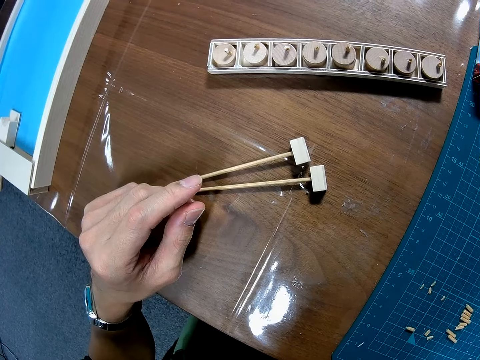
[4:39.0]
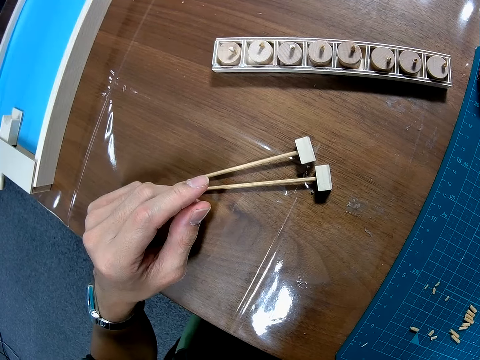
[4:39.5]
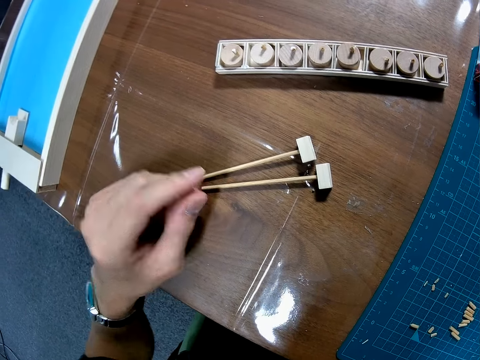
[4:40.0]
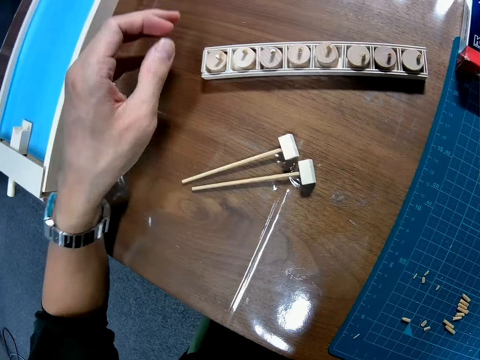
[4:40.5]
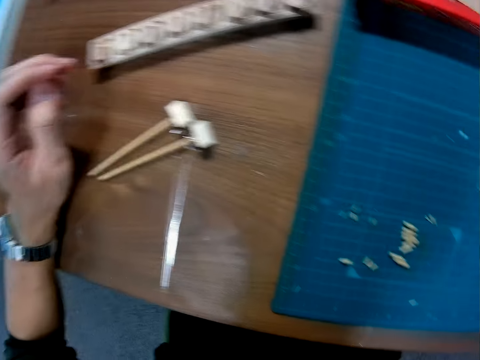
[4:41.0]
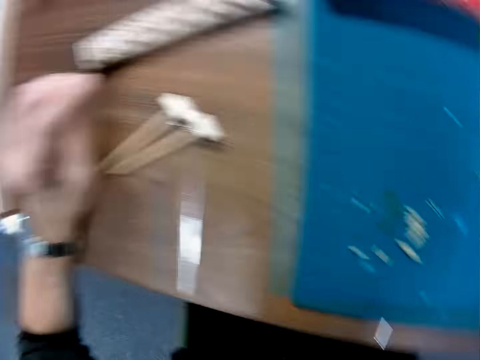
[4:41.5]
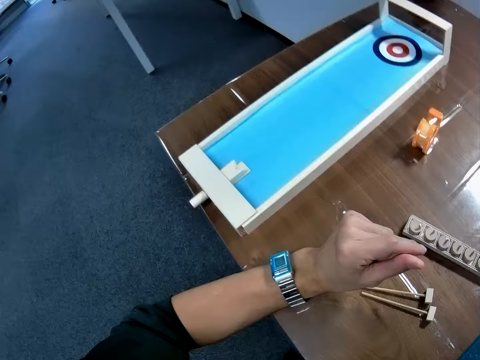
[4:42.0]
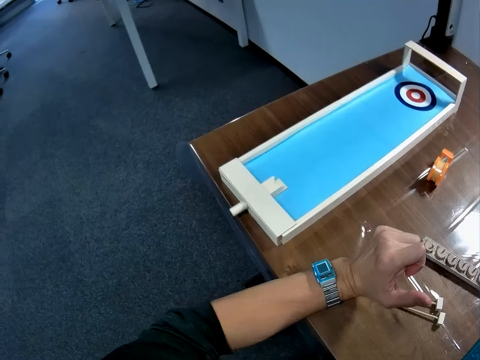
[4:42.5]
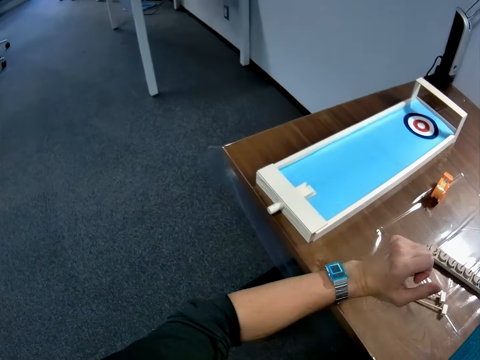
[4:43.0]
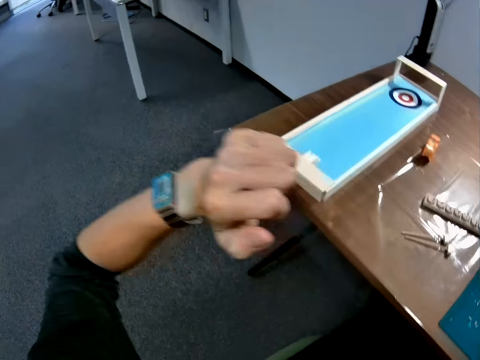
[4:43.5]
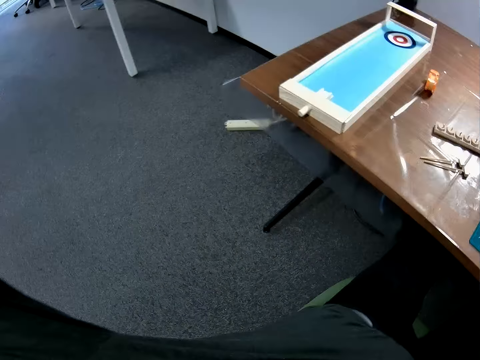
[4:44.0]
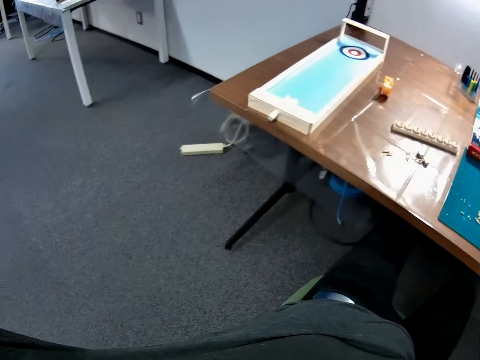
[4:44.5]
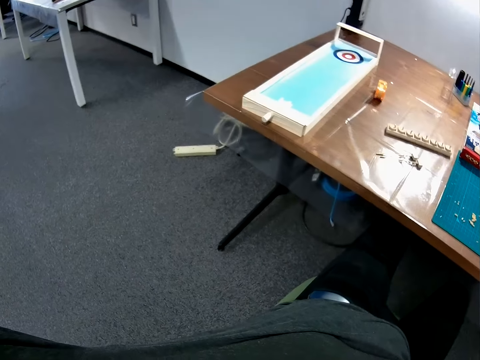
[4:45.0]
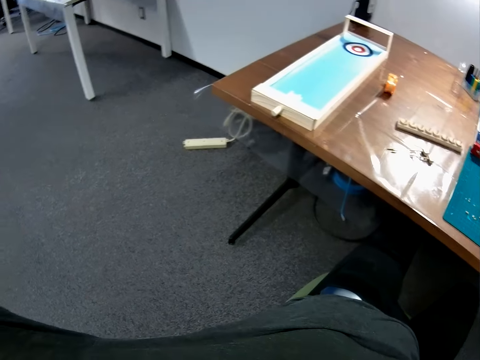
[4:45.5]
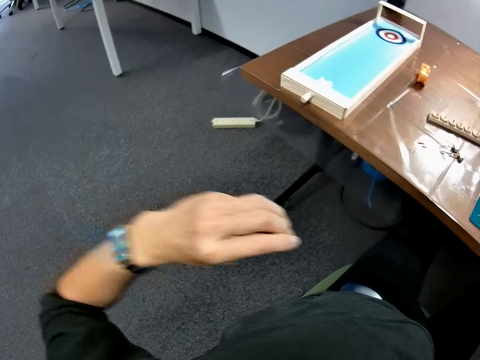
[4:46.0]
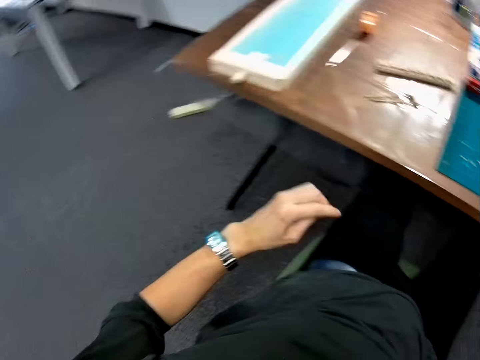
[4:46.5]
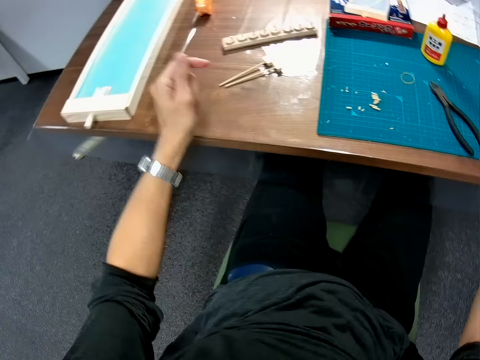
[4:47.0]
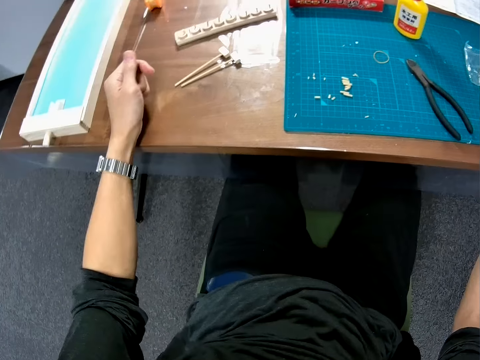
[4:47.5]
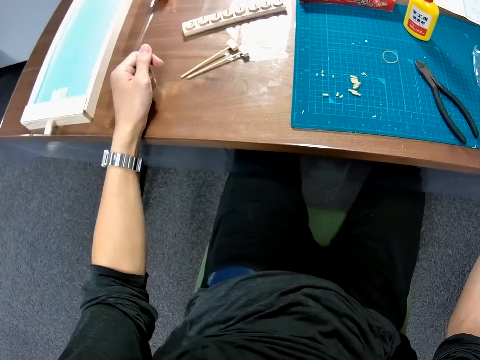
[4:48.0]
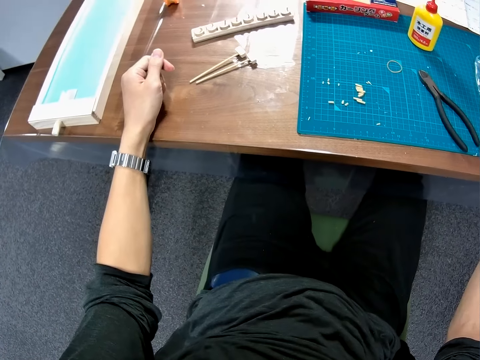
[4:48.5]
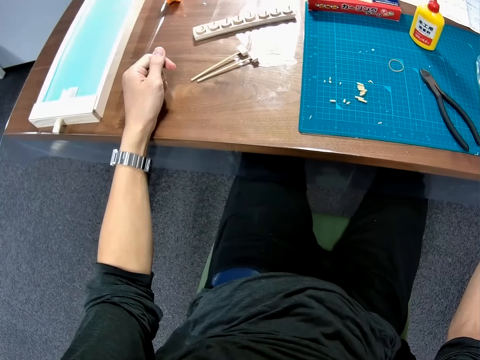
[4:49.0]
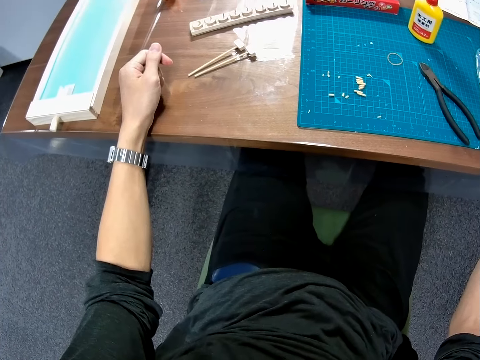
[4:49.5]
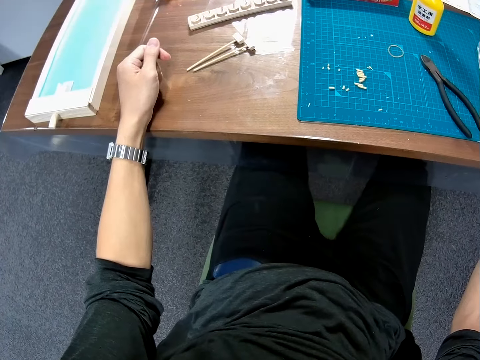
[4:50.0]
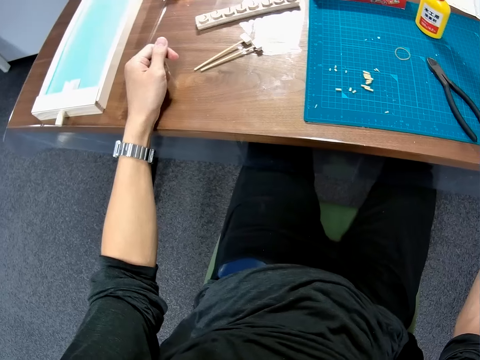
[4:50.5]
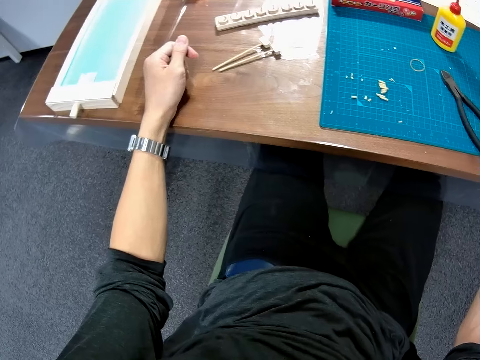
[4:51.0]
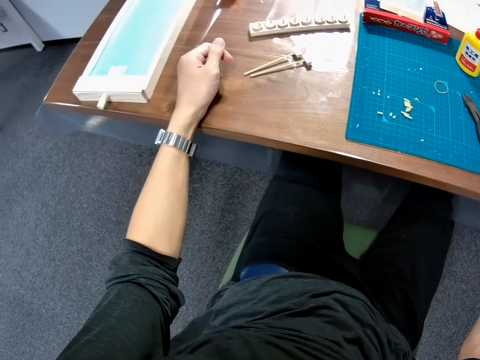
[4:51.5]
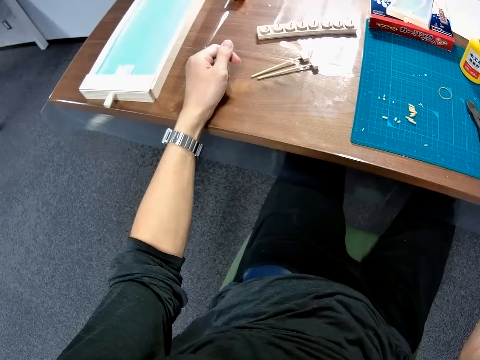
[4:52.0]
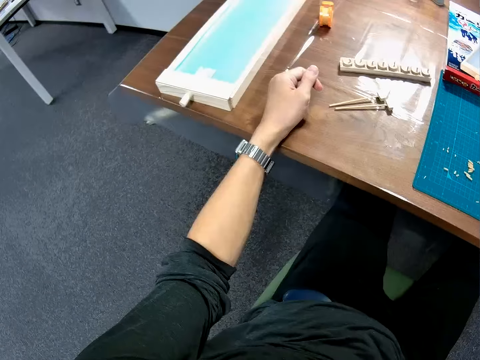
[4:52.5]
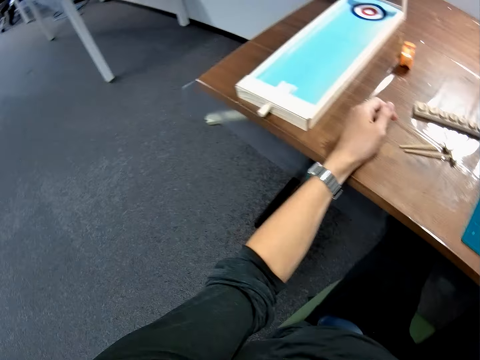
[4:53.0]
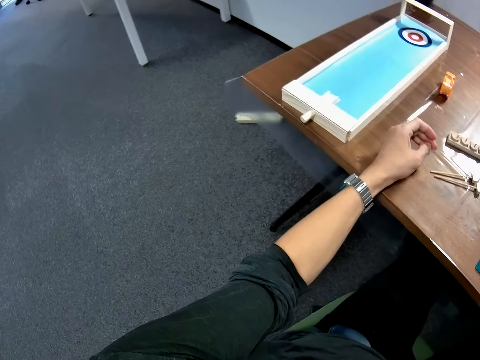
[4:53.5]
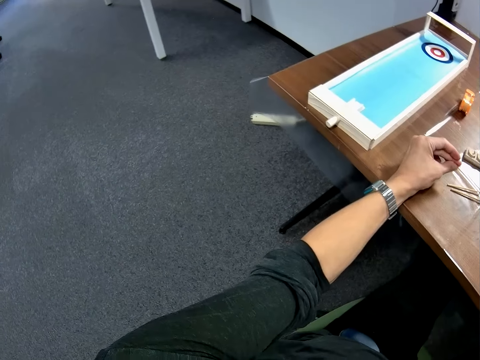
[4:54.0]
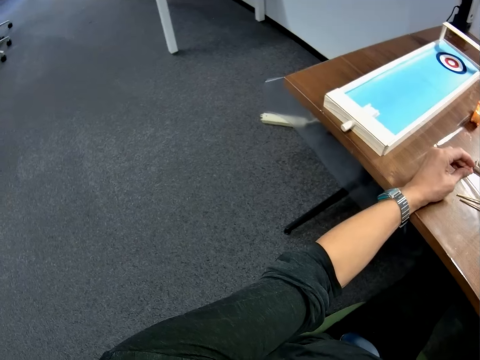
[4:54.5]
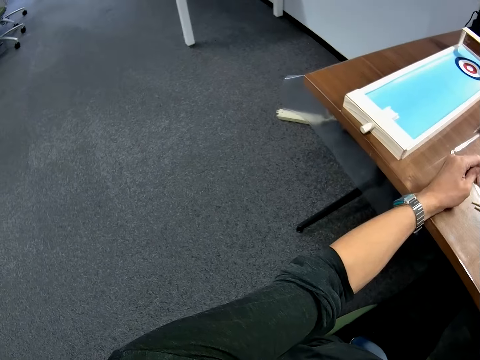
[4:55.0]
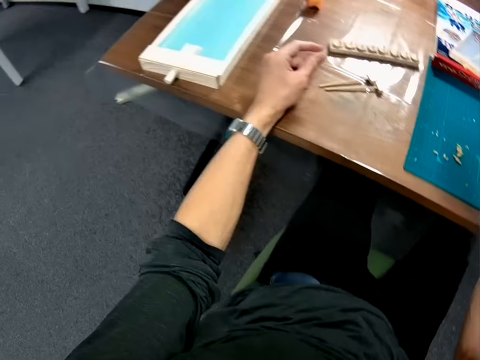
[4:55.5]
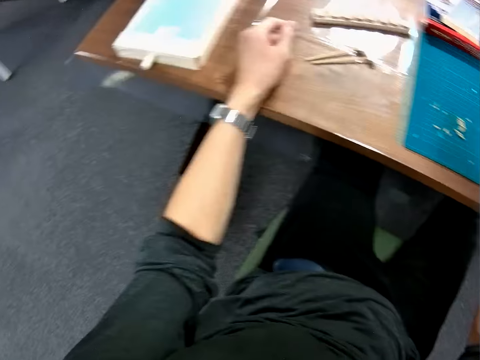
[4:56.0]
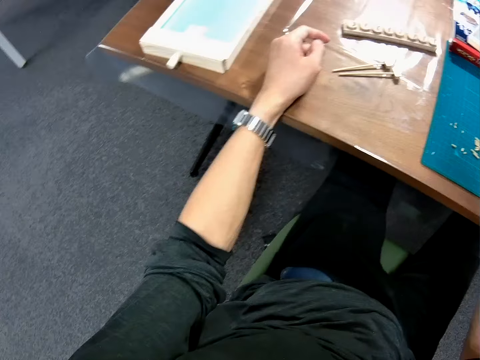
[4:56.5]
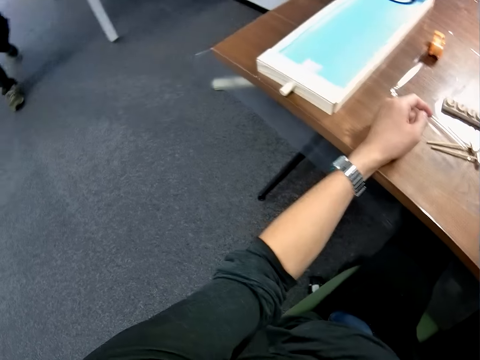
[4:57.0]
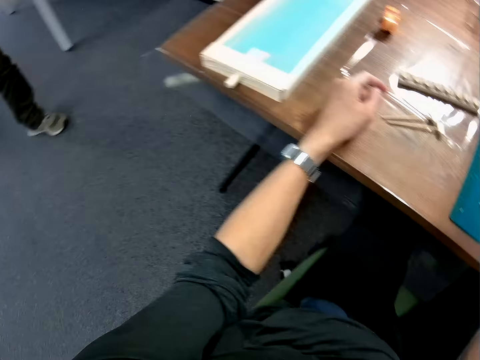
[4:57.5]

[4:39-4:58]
The camera wearer looks around the table. He lifts his hand. He stretches his hands. He looks around the table. He places his hand on the table.
